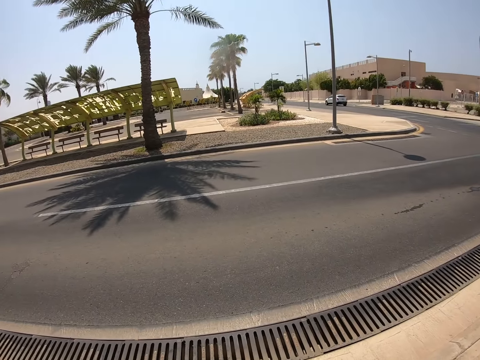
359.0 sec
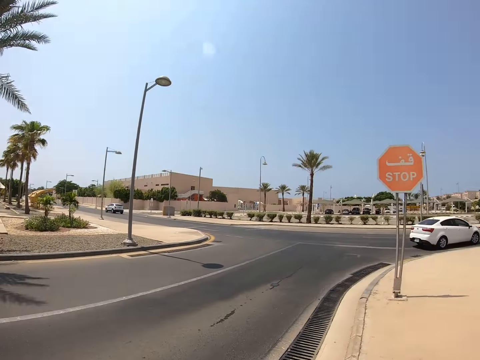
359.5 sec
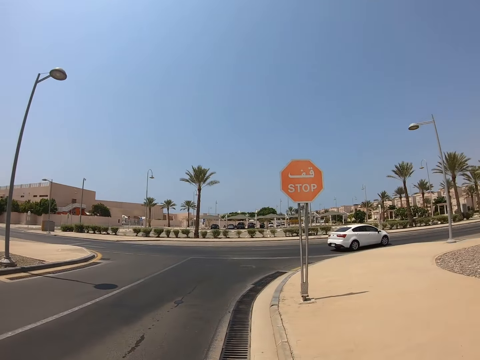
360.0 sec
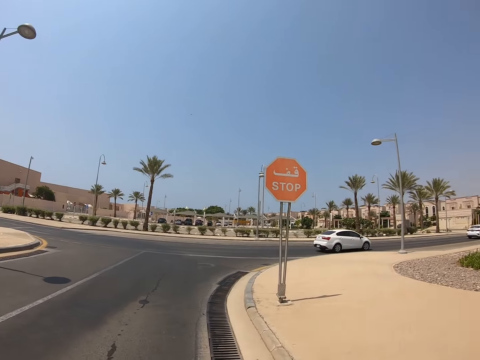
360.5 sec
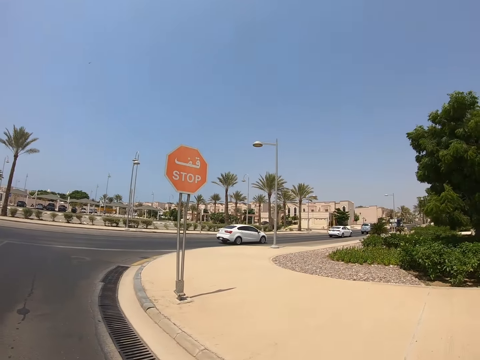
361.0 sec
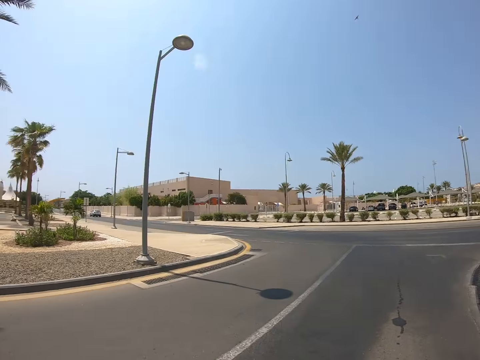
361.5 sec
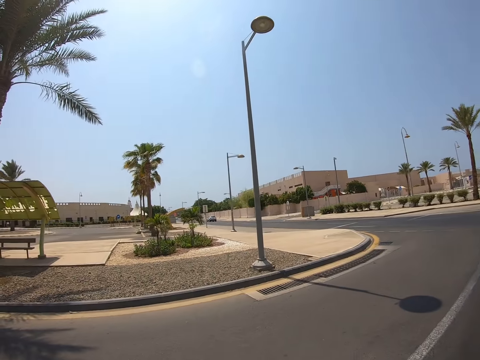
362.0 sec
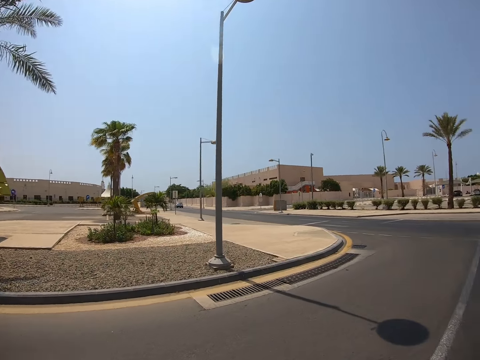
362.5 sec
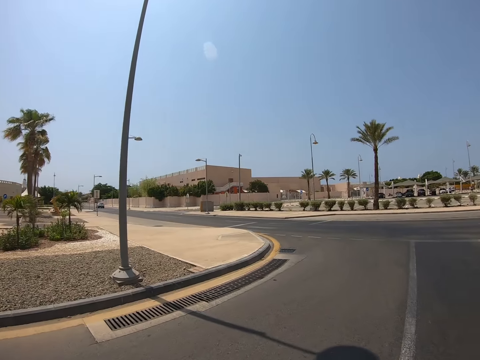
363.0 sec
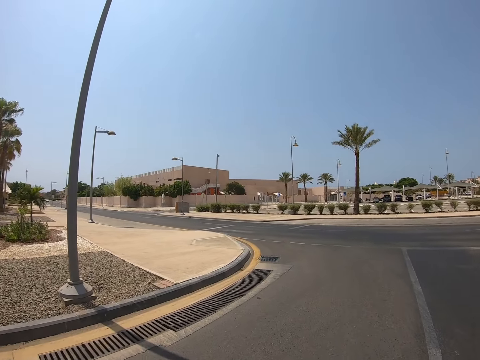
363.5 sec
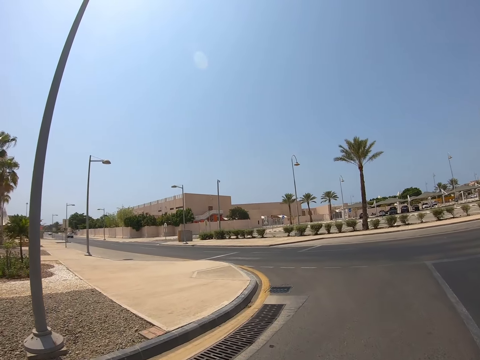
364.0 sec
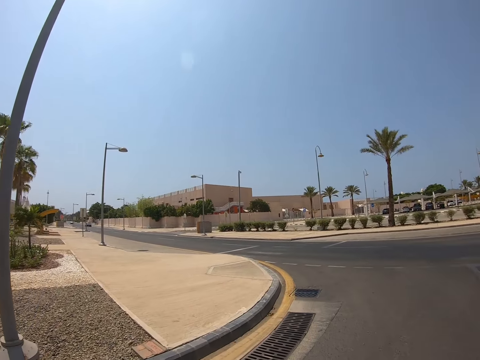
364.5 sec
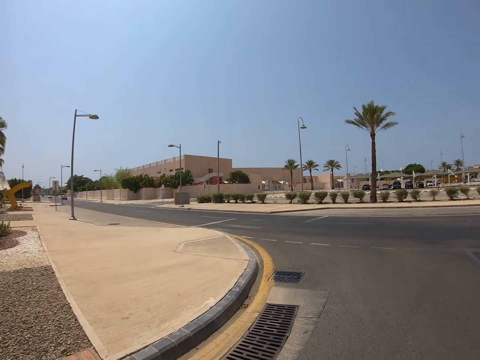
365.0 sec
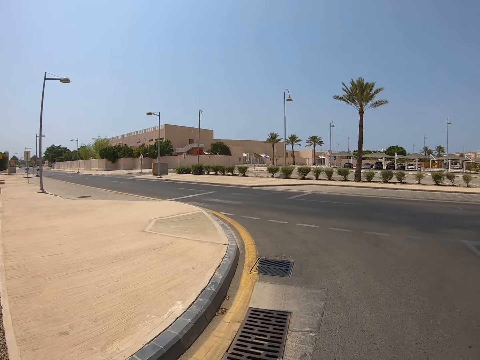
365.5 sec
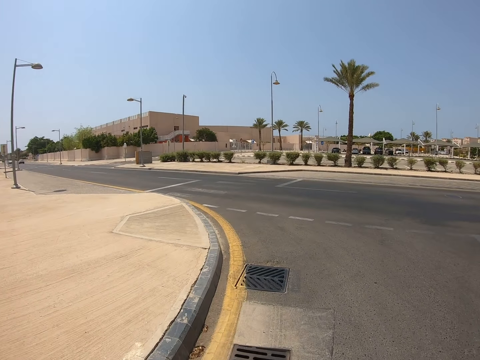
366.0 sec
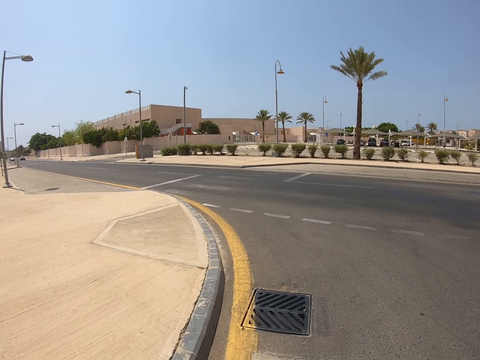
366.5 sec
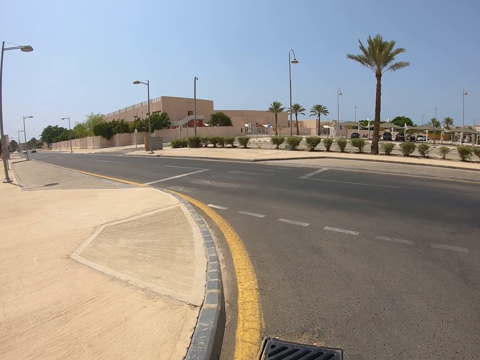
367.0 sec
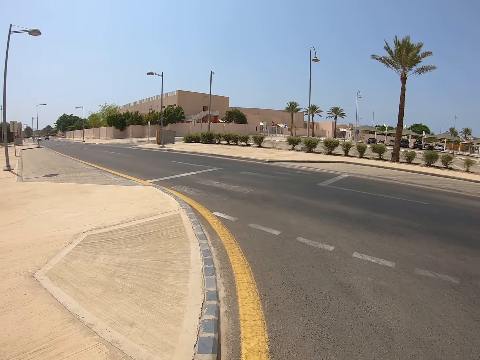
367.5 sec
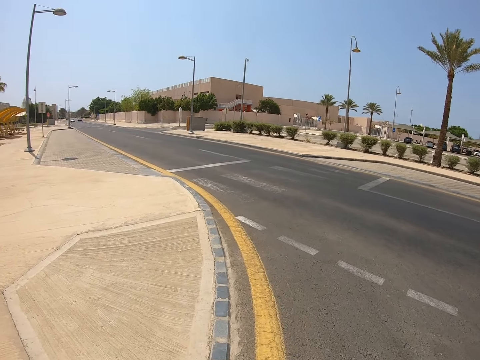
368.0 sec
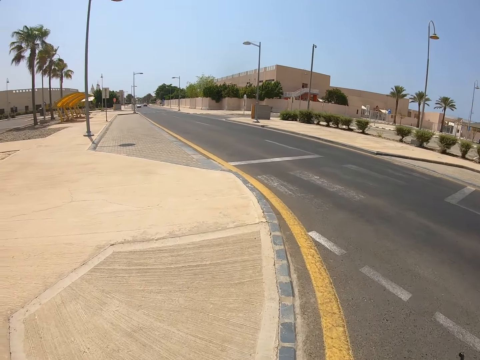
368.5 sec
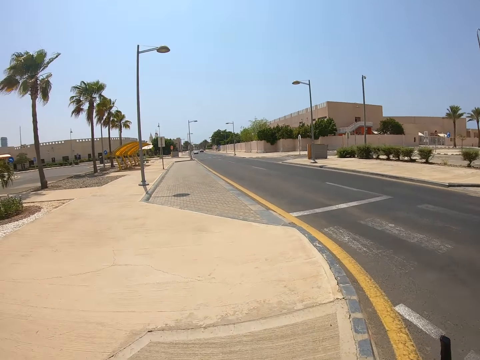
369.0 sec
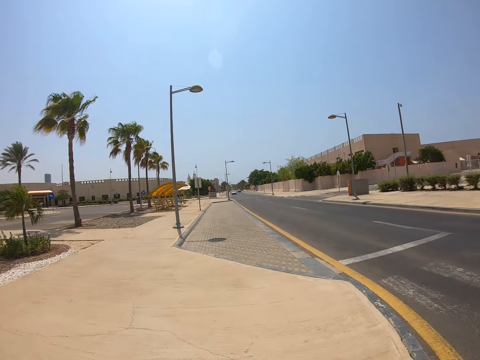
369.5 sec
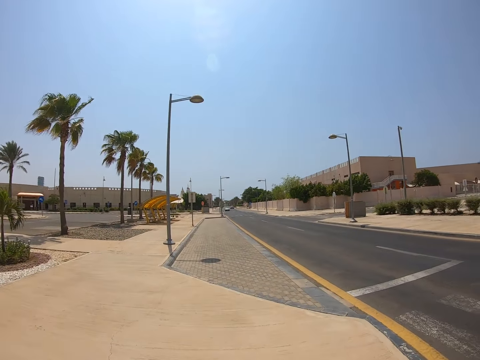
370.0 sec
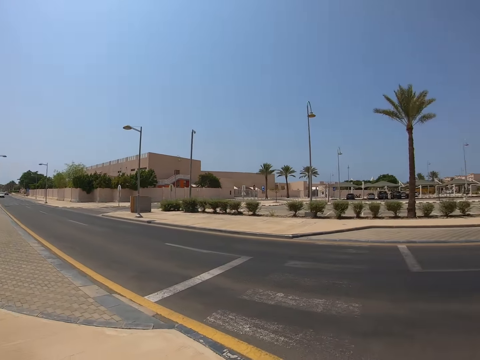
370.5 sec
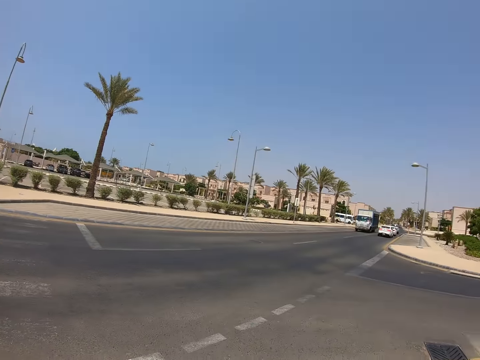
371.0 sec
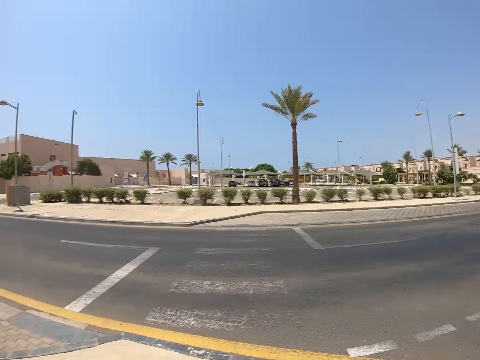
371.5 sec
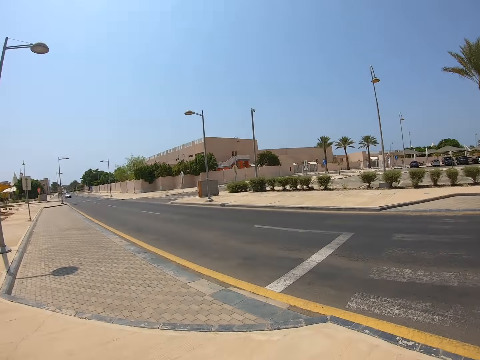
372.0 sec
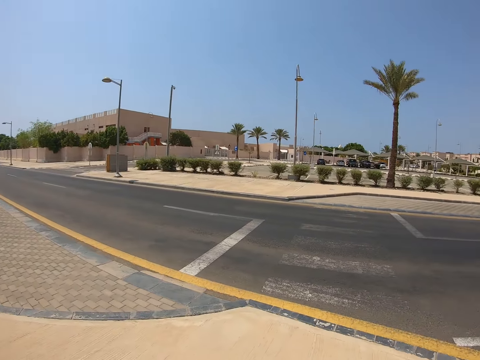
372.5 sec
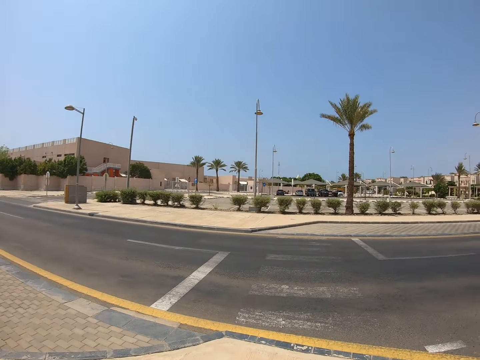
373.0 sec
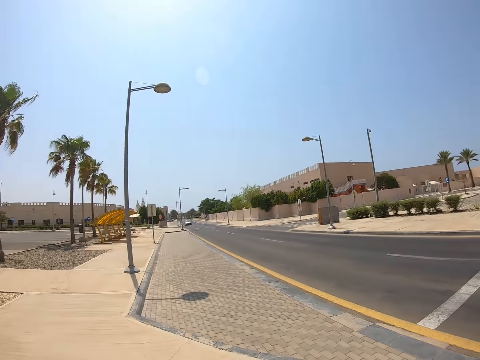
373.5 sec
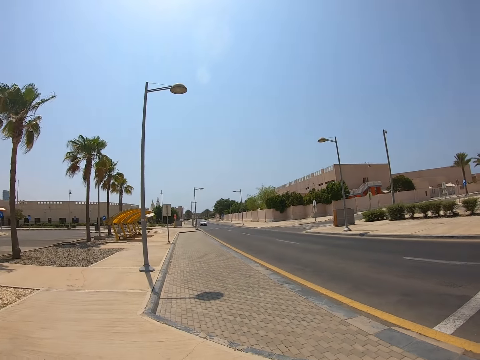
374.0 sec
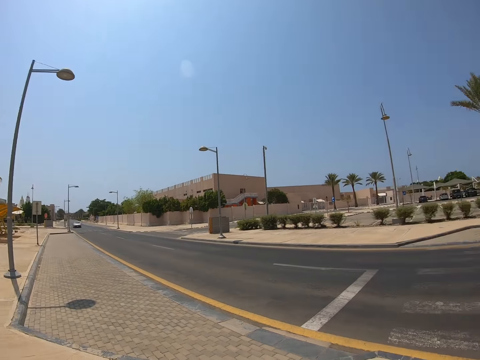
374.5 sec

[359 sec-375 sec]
The camera wearer stares at the road sign. They cycle the bicycle. They continue to ride on the pedestrian road. They stare at the road.

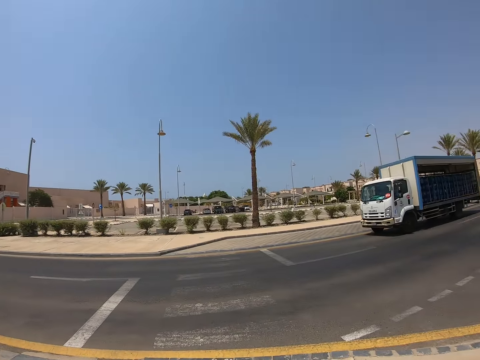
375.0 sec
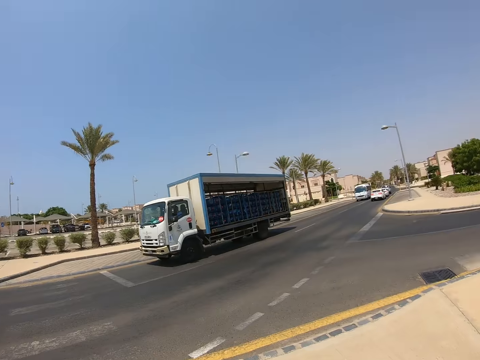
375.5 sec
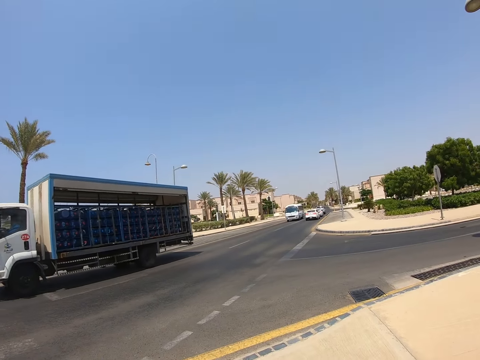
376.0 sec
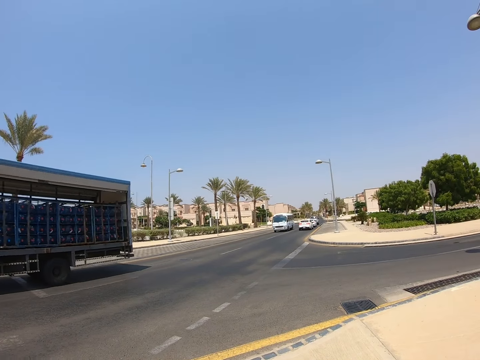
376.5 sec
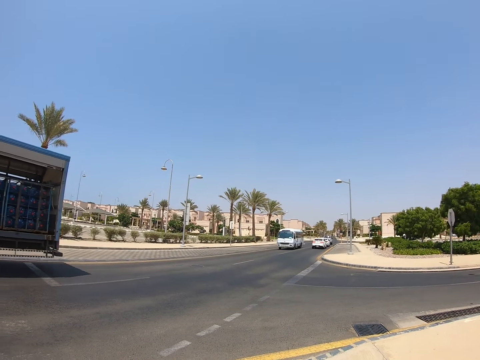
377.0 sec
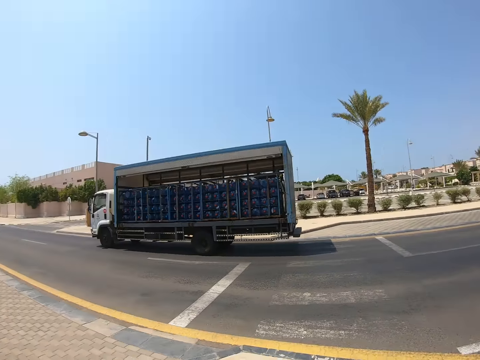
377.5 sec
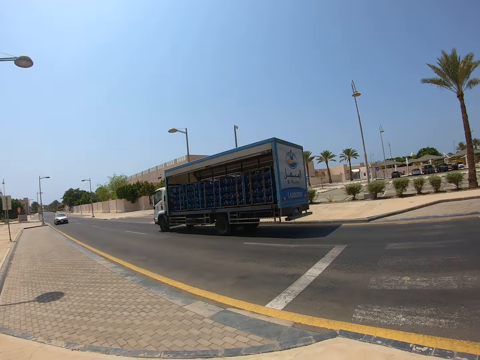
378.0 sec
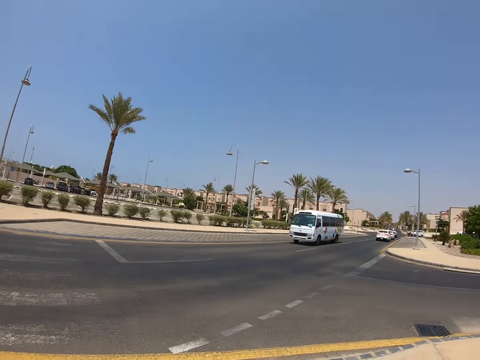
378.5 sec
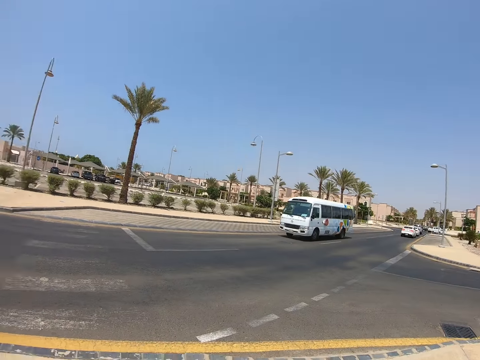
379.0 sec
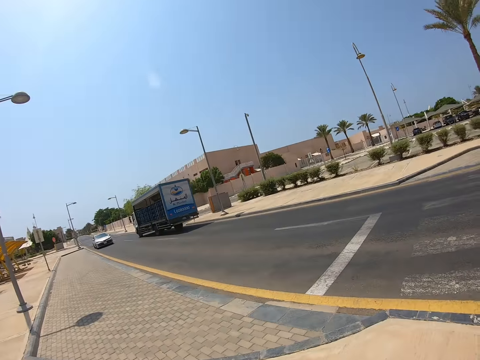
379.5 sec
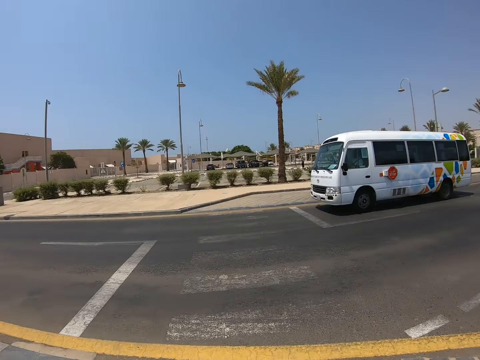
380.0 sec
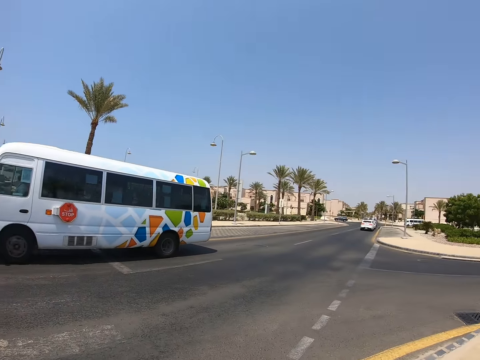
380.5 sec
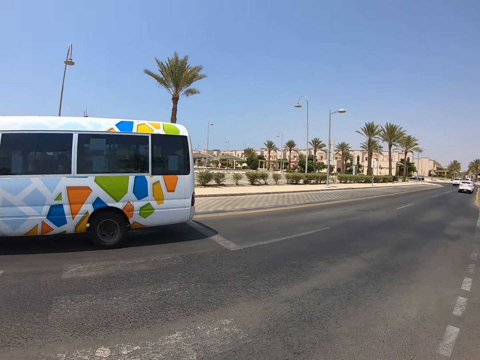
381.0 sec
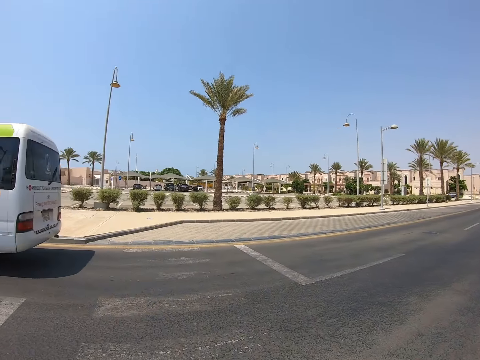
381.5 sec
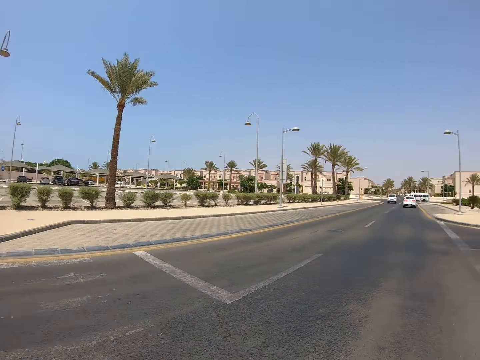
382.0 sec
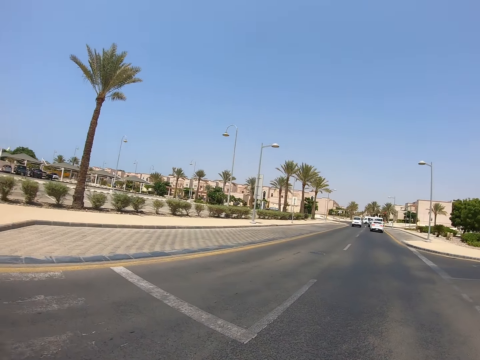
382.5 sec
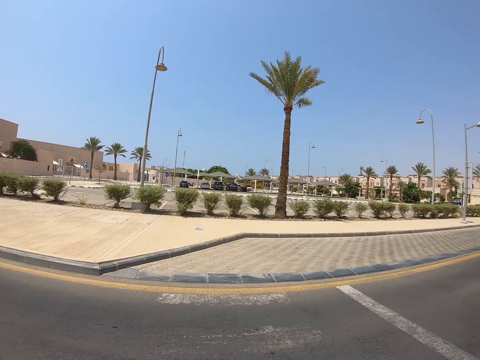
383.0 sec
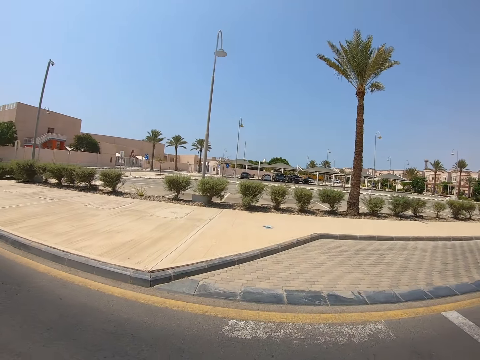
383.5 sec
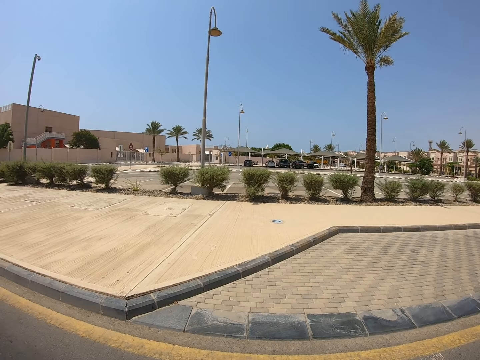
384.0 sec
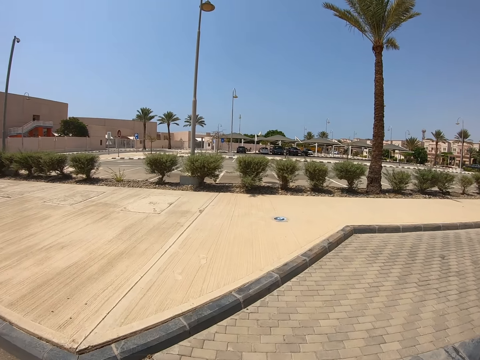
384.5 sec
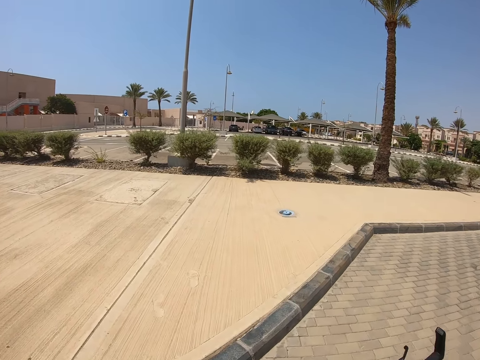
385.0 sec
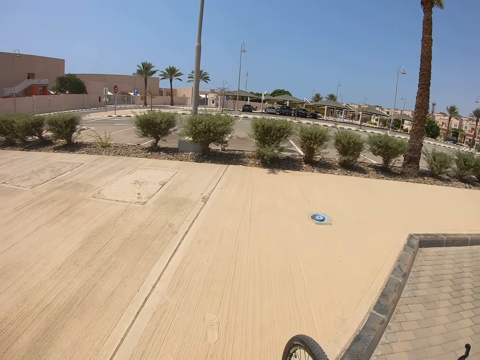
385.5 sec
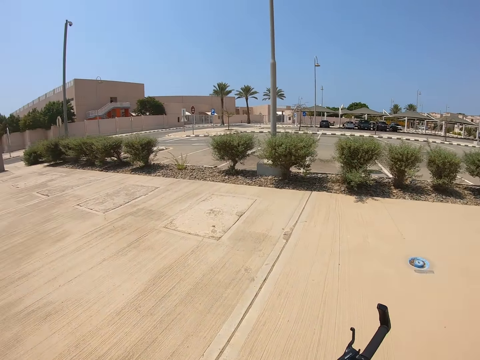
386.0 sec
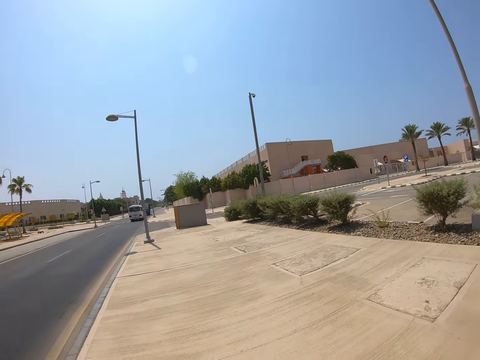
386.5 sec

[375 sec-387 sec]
The camera wearer pushes the bicycle.
